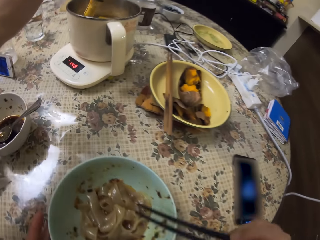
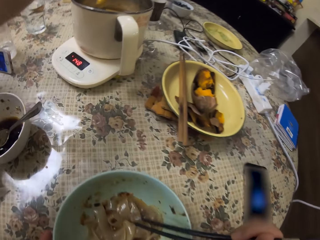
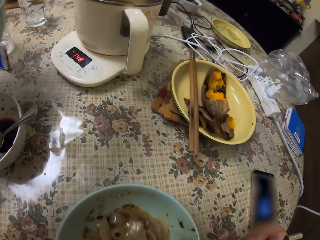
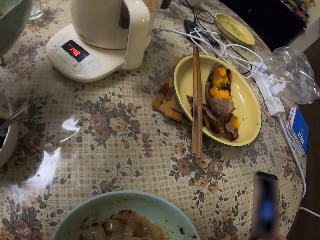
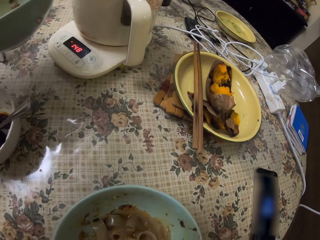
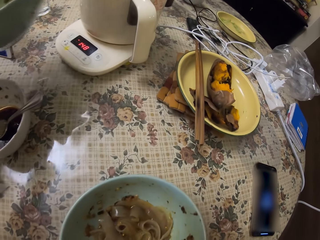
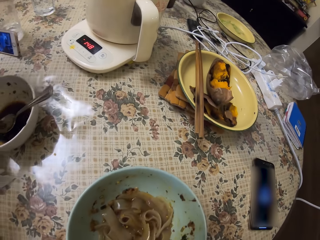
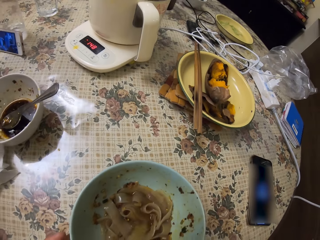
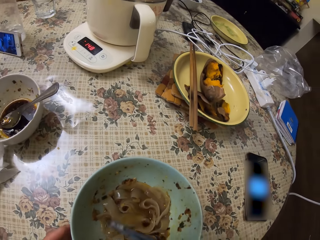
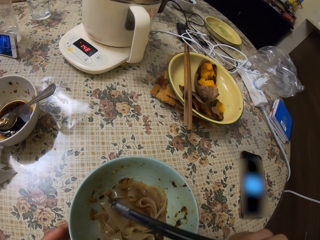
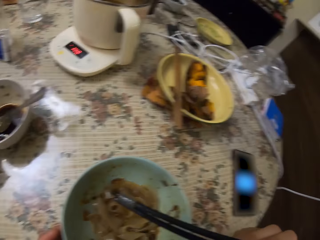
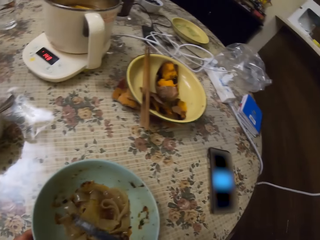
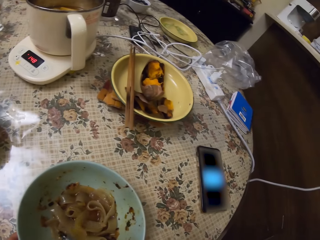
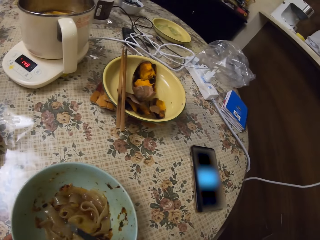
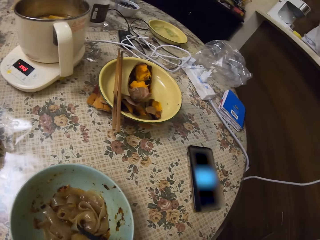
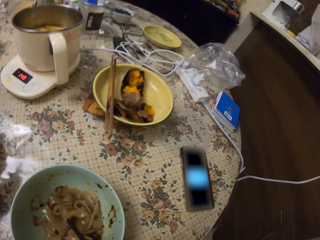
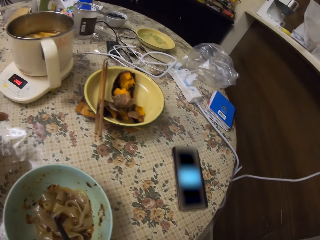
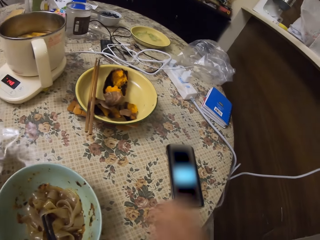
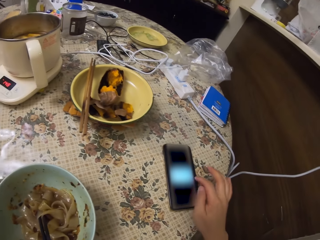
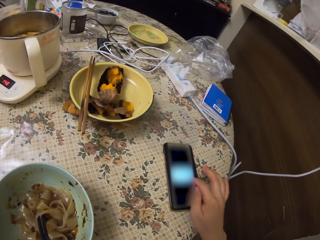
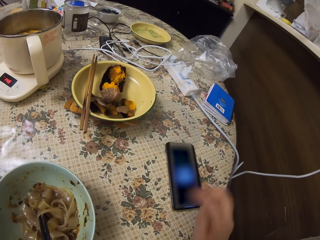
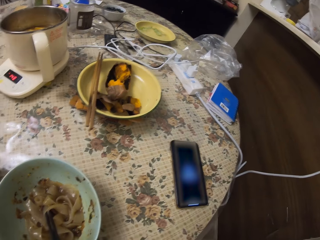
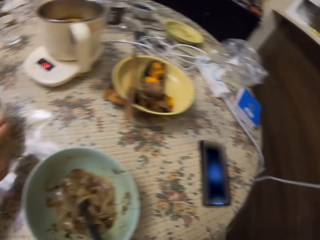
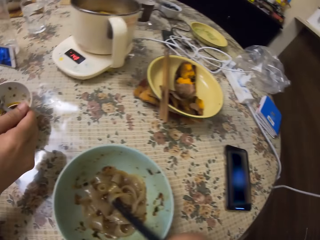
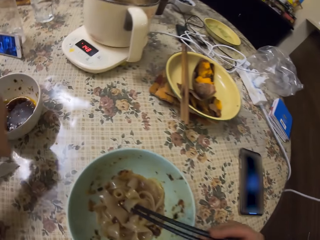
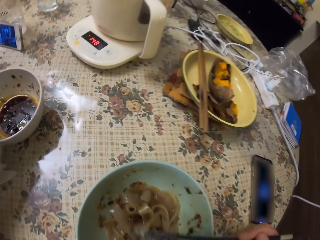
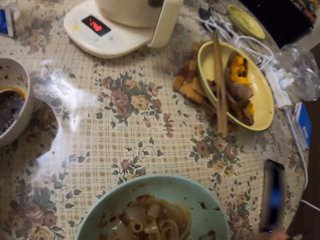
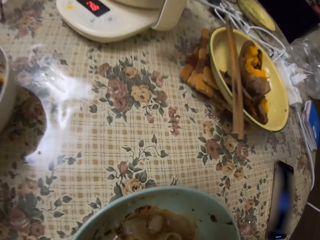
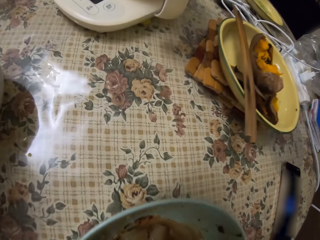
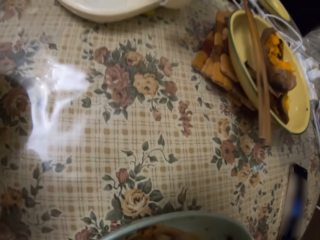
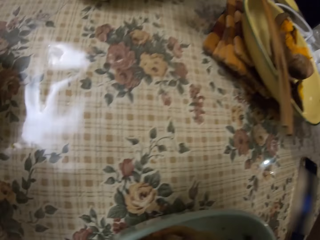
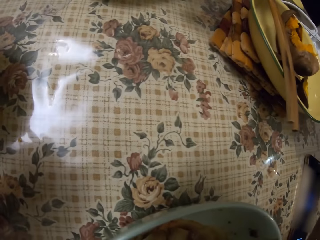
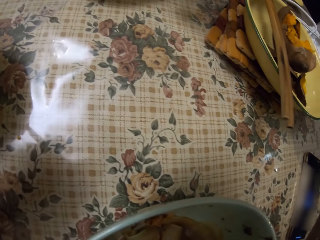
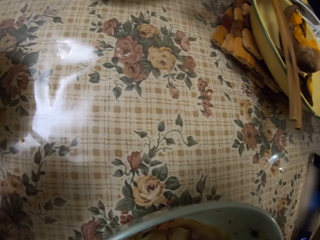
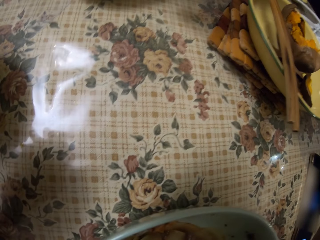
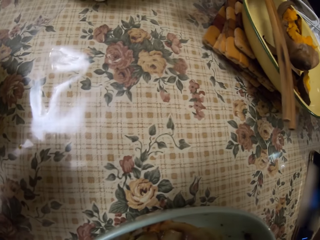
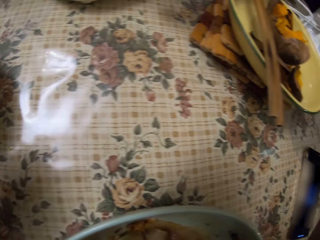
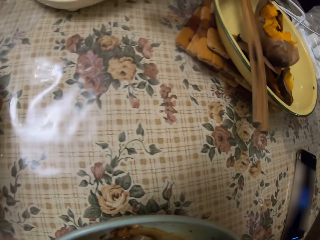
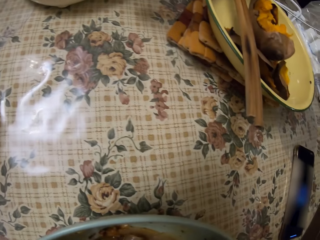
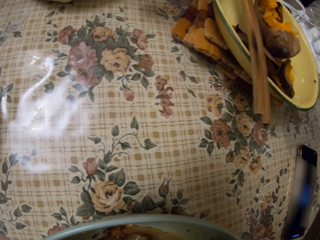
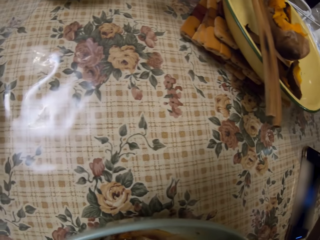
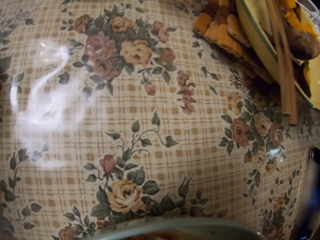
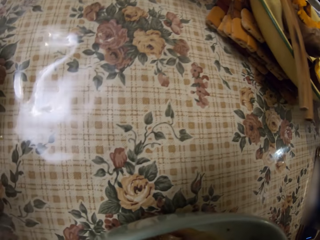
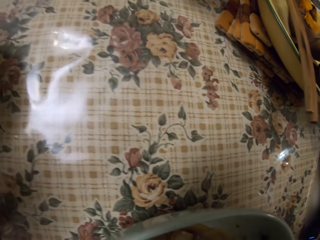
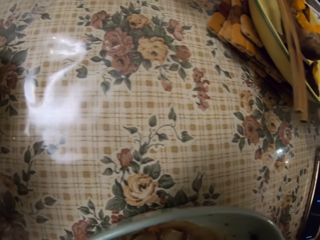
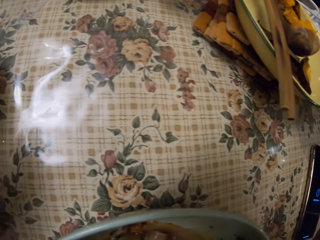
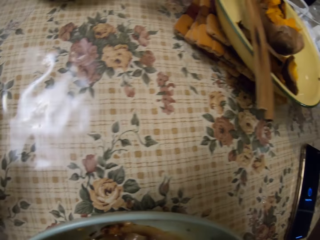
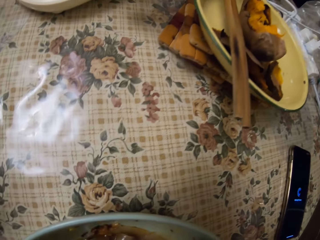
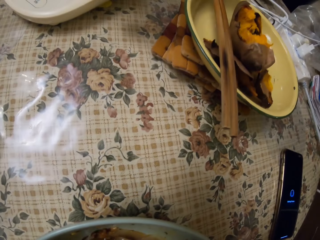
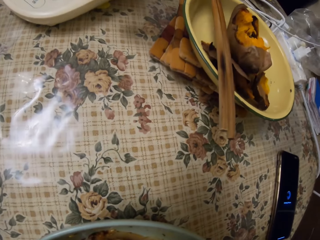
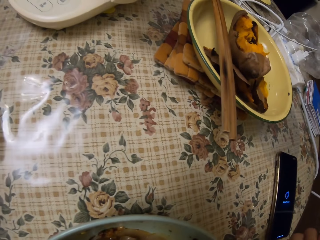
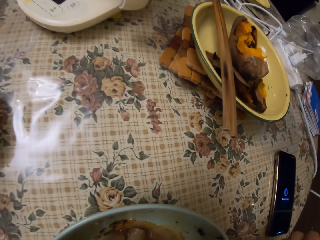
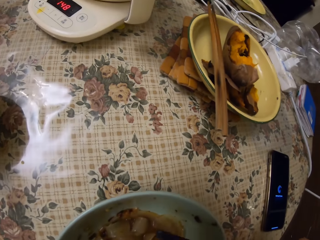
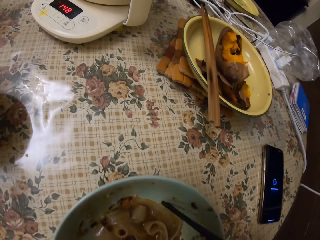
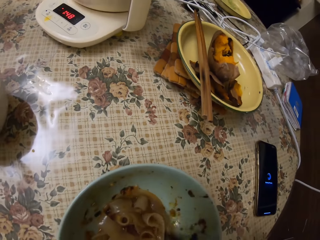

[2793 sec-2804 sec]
The camera wearer eats food from her plate with chopsticks. She operates her phone on the table. She eats the food from the plate with the chopsticks.

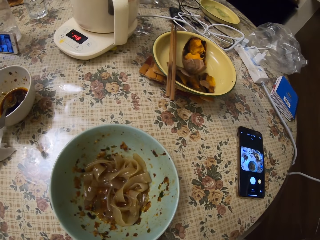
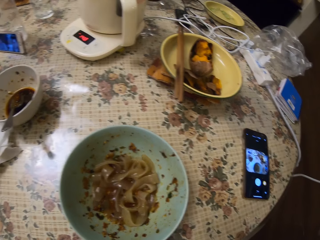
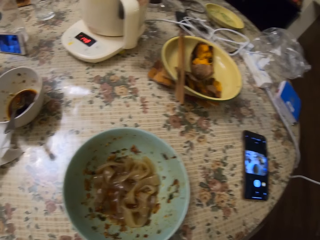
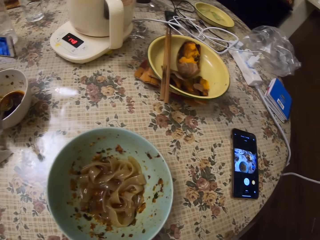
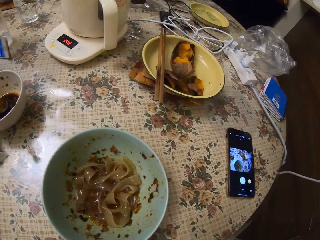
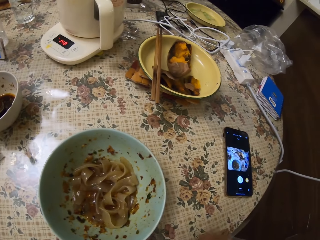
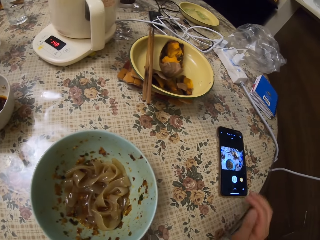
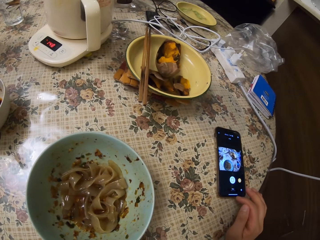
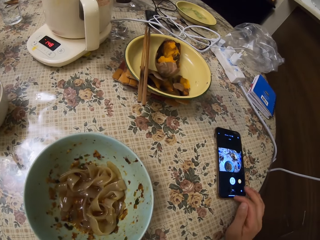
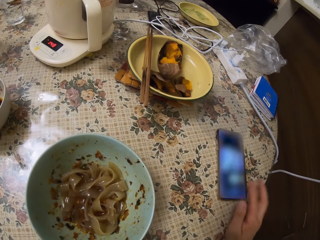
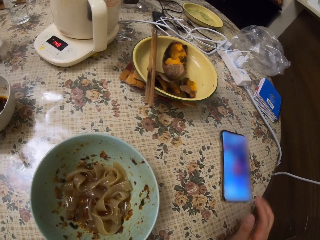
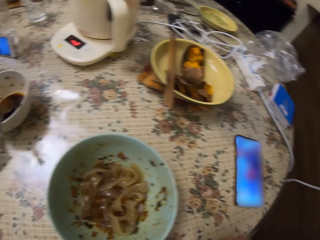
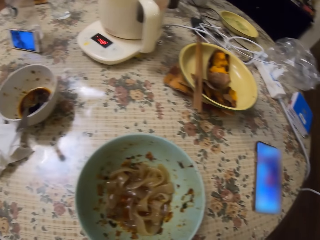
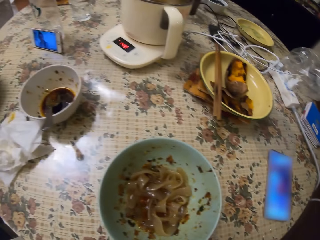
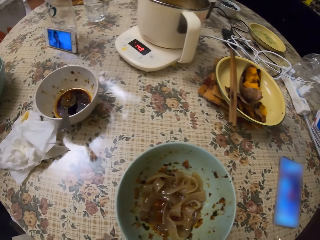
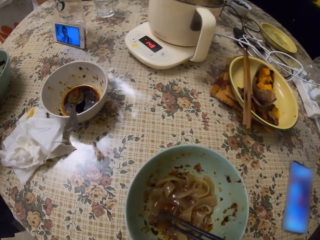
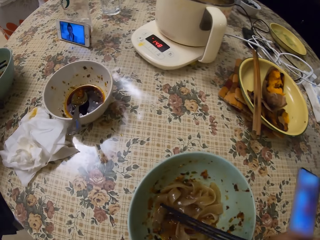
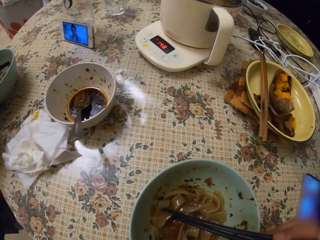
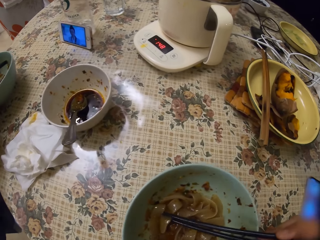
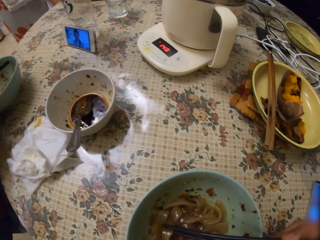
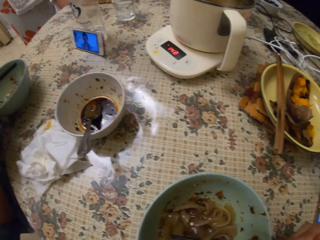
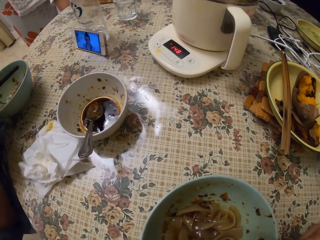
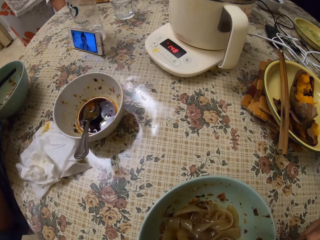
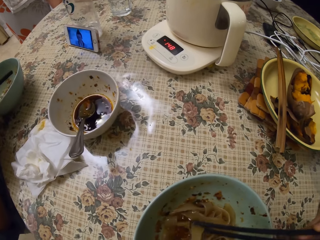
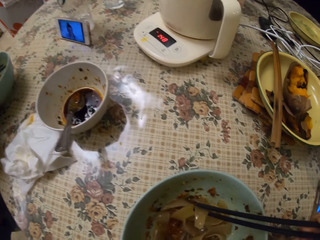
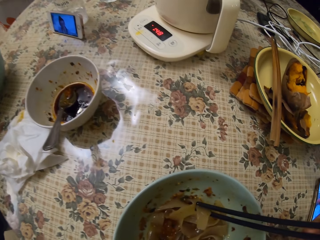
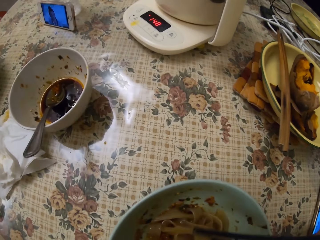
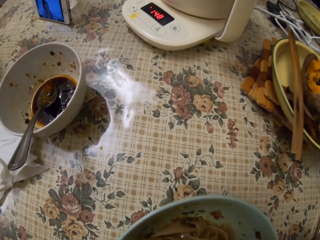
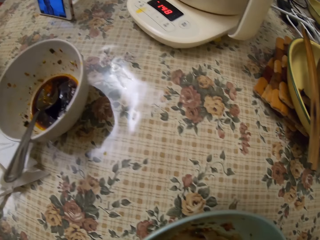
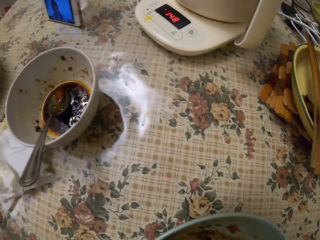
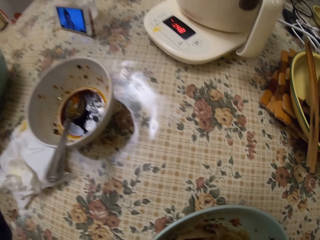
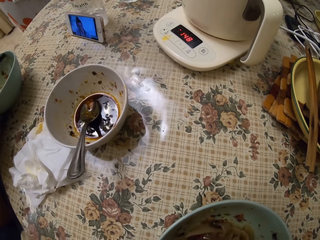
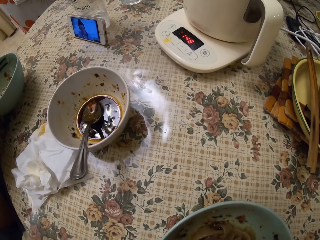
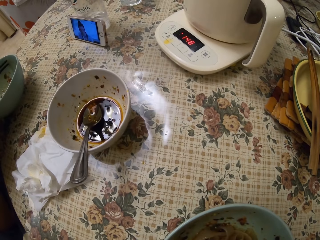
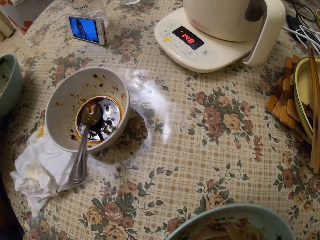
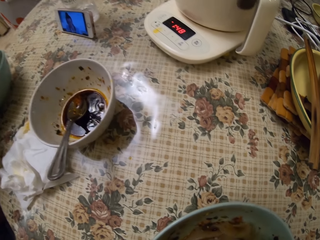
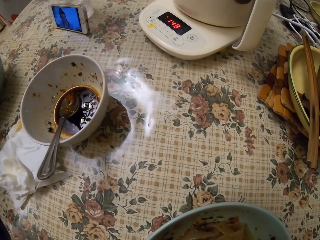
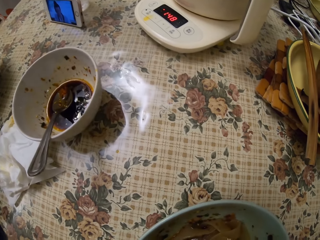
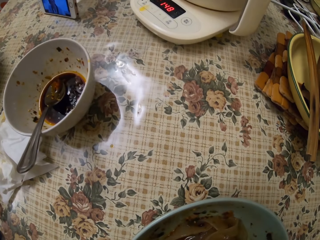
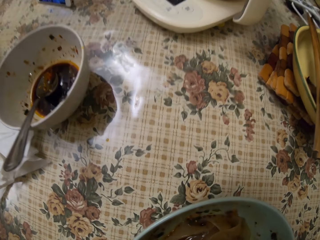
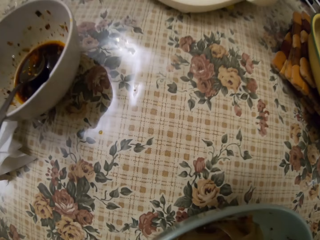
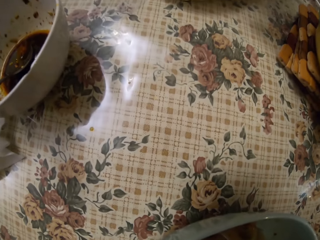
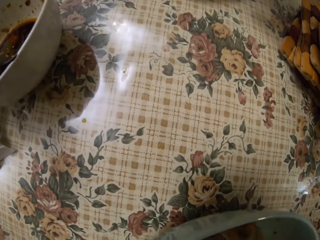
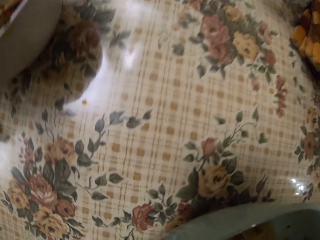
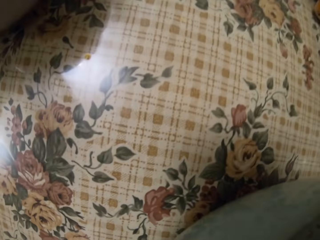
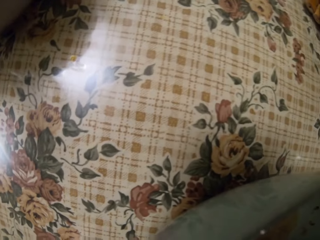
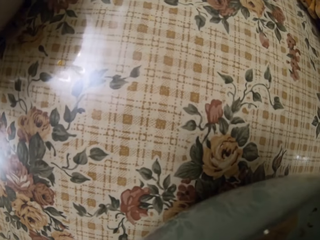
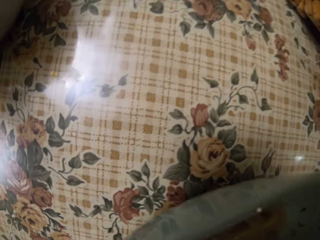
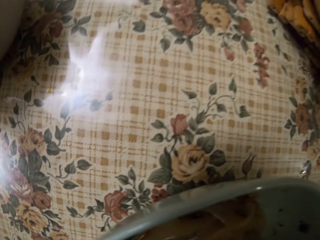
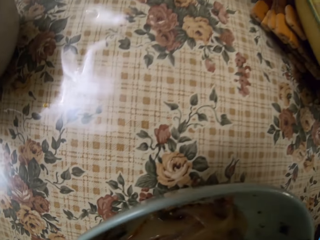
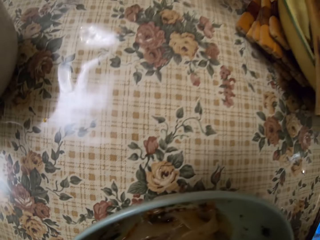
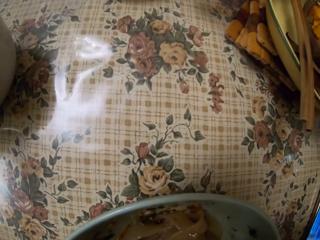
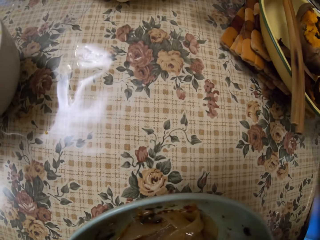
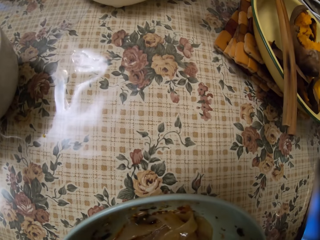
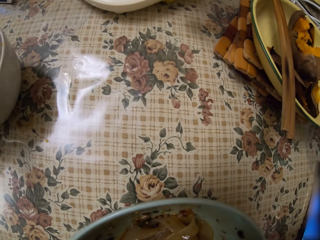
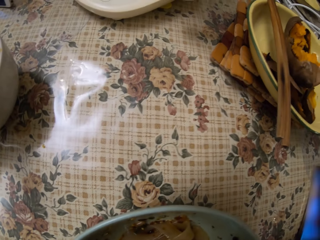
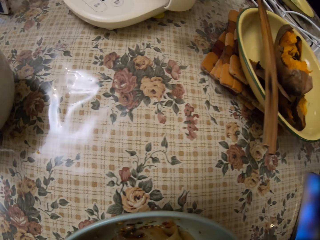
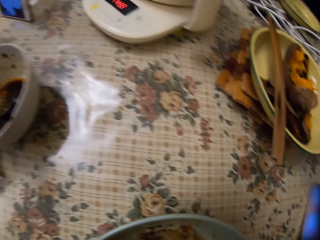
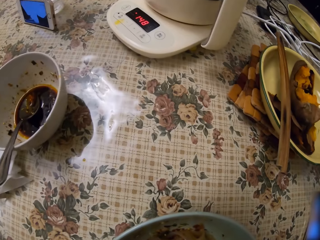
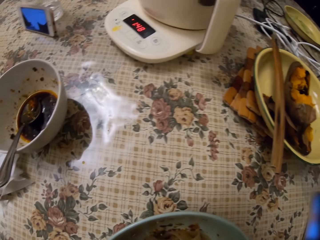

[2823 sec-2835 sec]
The camera wearer operates her phone on the table. She eats food from the plate with chopsticks. A man eats food from his plate with chopsticks.
